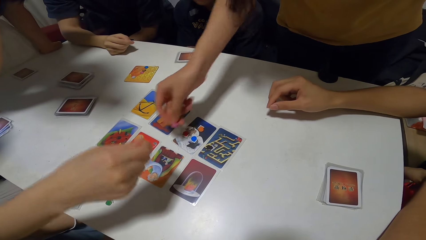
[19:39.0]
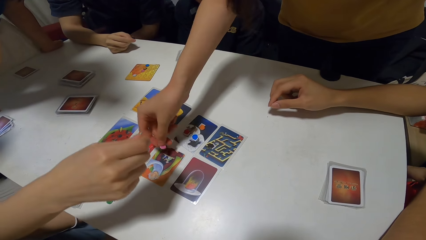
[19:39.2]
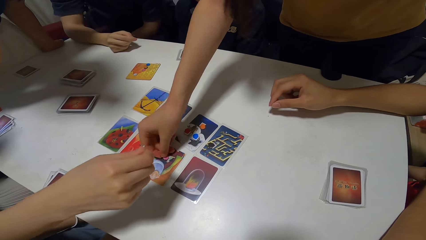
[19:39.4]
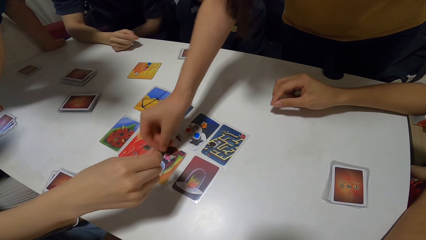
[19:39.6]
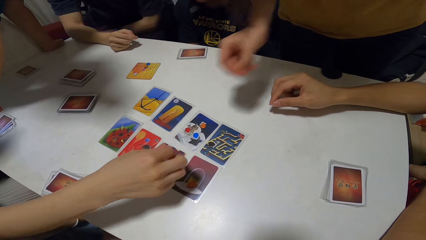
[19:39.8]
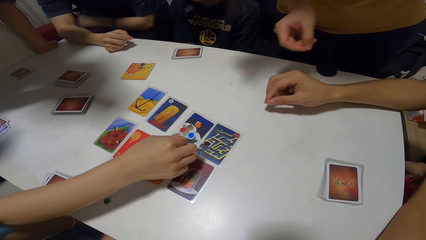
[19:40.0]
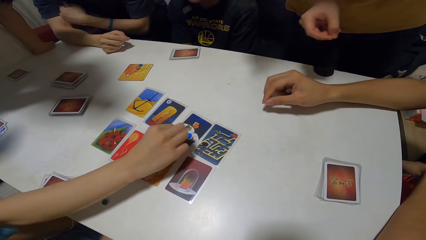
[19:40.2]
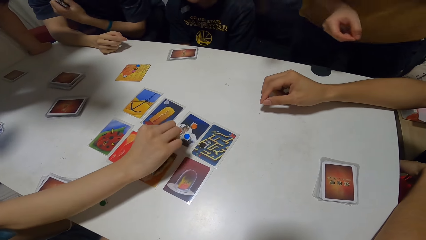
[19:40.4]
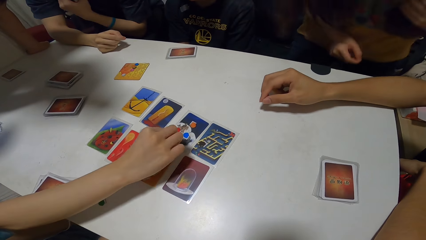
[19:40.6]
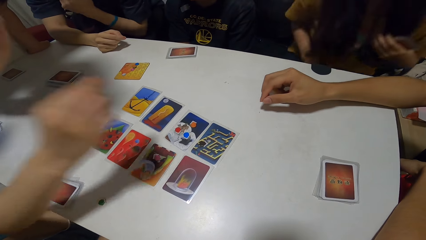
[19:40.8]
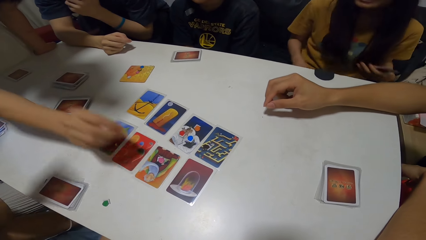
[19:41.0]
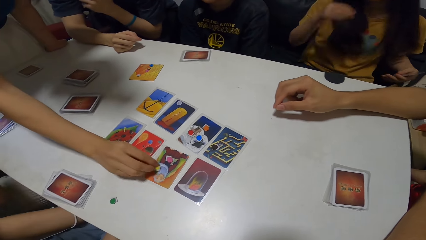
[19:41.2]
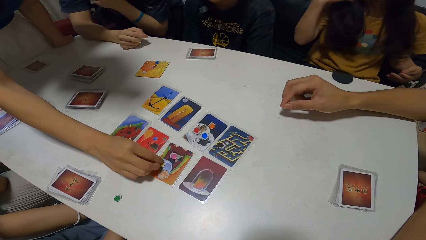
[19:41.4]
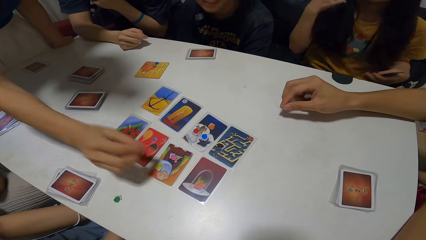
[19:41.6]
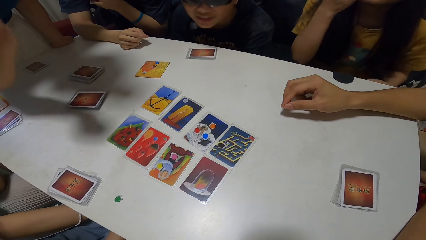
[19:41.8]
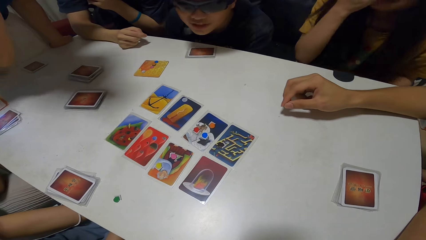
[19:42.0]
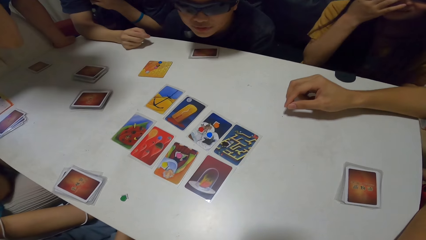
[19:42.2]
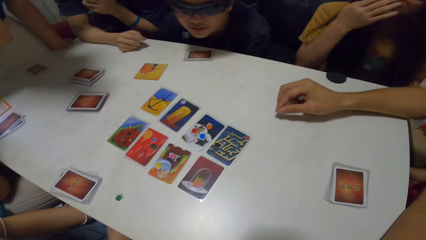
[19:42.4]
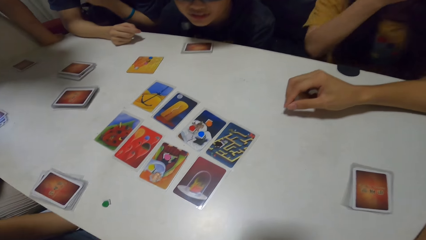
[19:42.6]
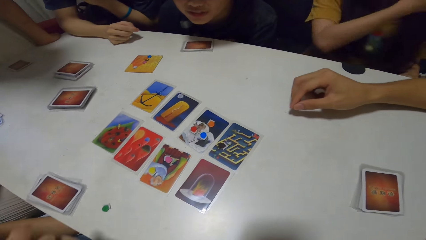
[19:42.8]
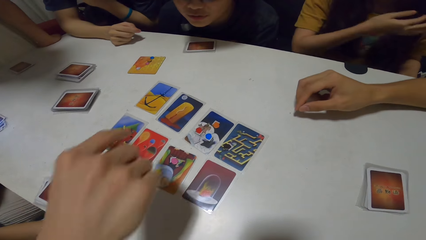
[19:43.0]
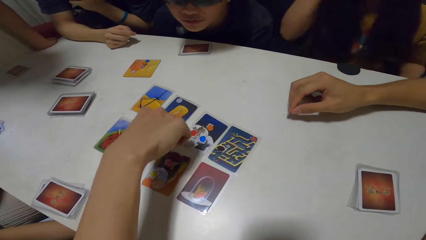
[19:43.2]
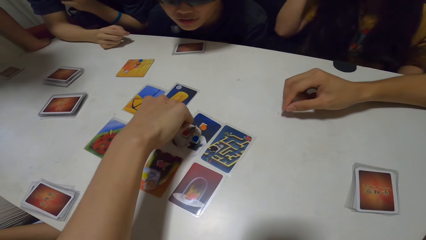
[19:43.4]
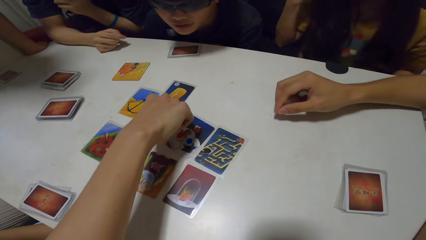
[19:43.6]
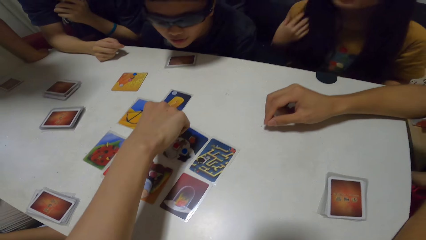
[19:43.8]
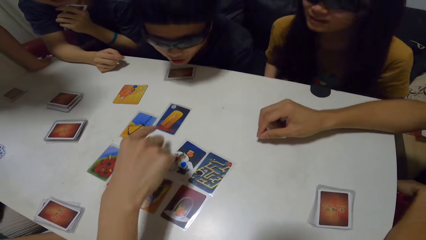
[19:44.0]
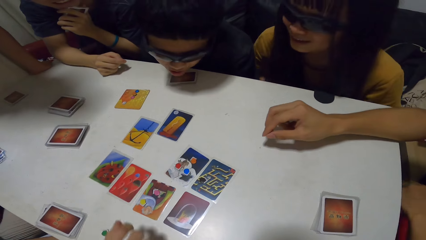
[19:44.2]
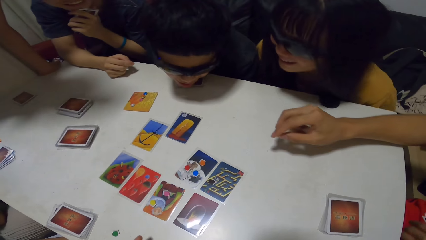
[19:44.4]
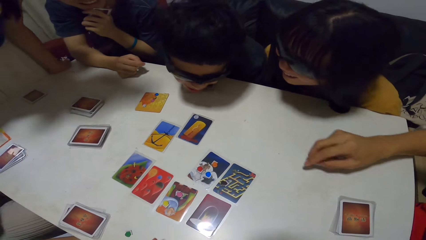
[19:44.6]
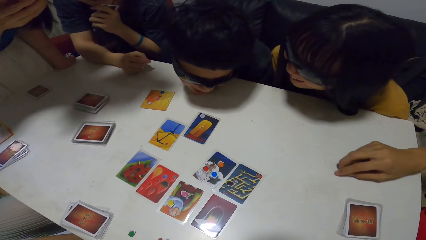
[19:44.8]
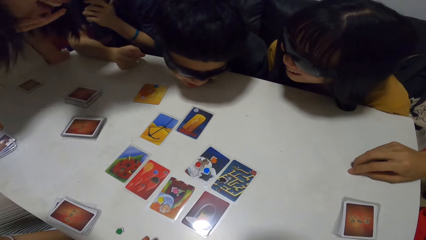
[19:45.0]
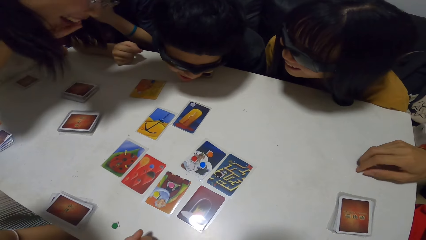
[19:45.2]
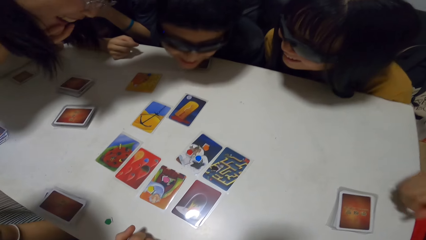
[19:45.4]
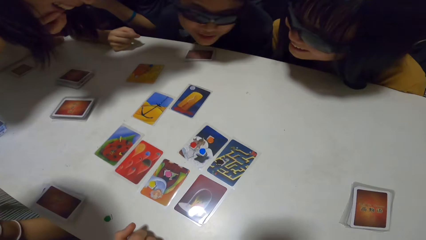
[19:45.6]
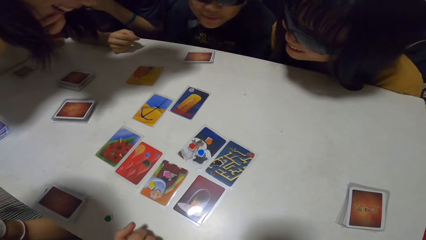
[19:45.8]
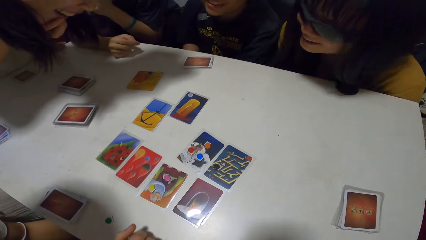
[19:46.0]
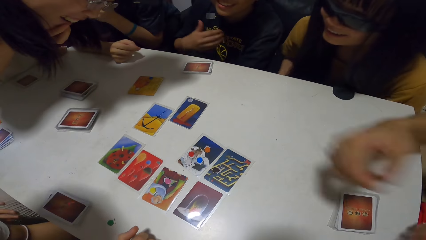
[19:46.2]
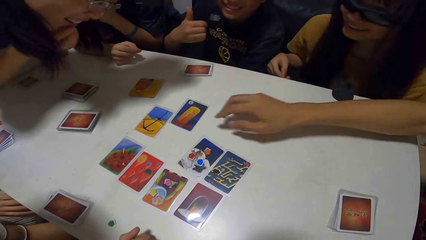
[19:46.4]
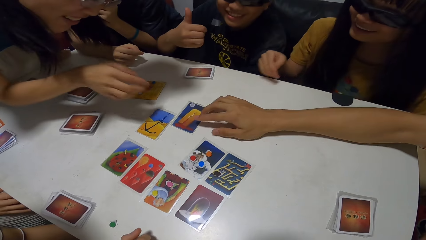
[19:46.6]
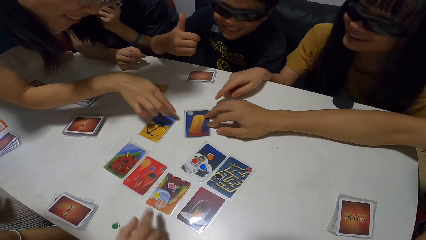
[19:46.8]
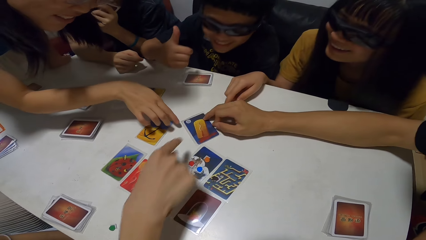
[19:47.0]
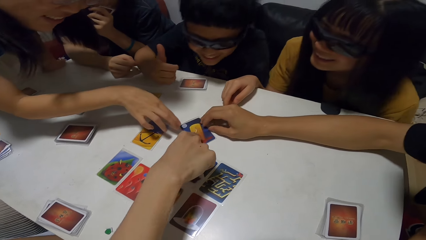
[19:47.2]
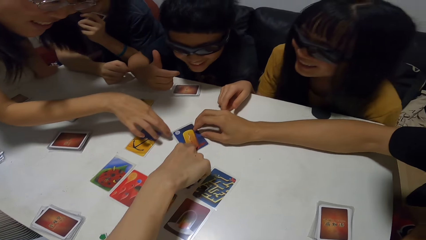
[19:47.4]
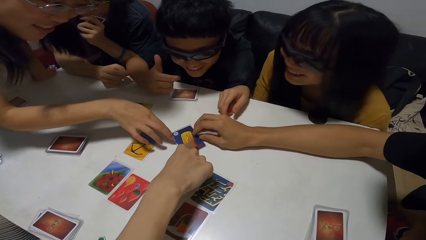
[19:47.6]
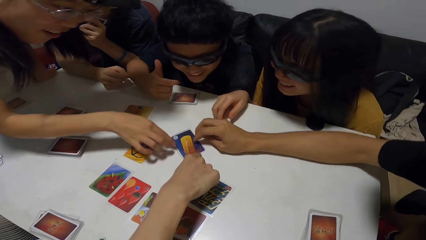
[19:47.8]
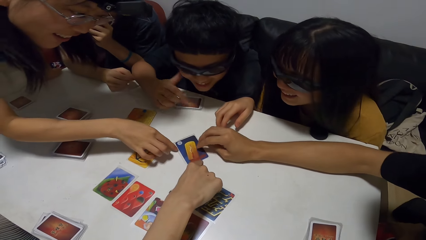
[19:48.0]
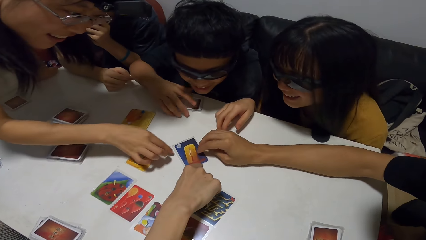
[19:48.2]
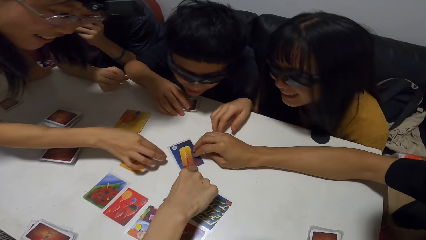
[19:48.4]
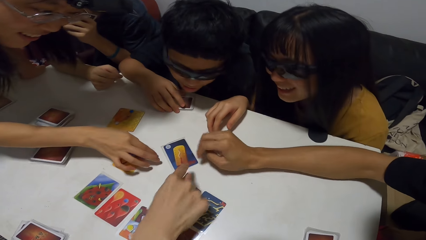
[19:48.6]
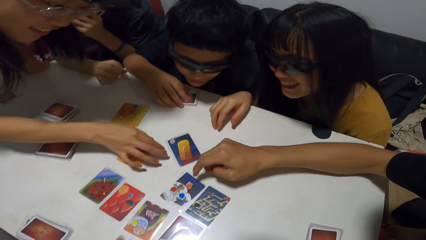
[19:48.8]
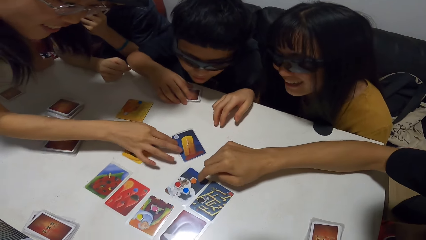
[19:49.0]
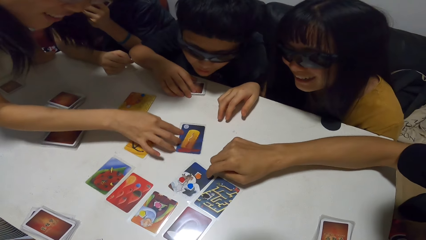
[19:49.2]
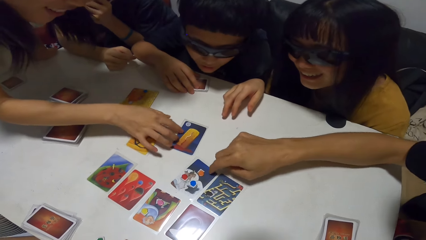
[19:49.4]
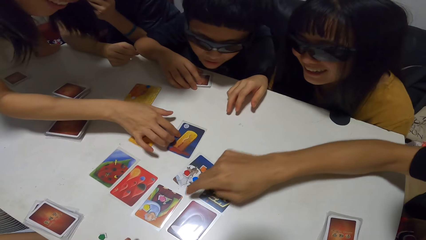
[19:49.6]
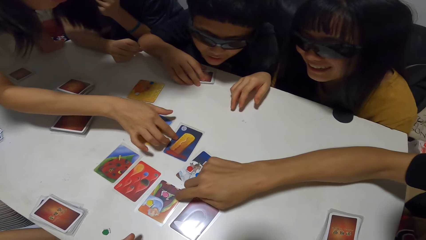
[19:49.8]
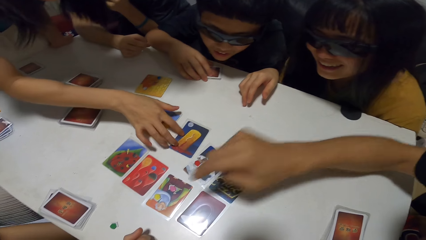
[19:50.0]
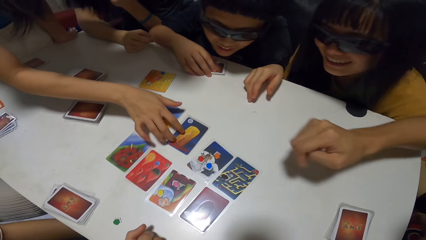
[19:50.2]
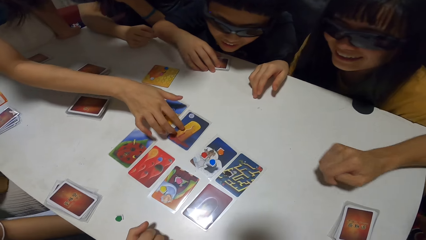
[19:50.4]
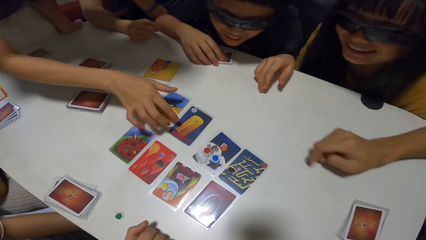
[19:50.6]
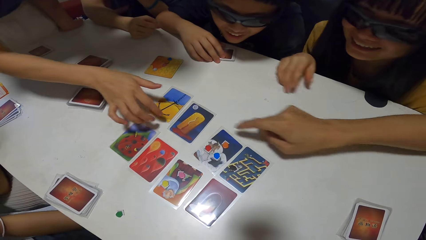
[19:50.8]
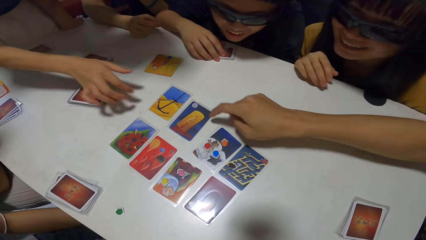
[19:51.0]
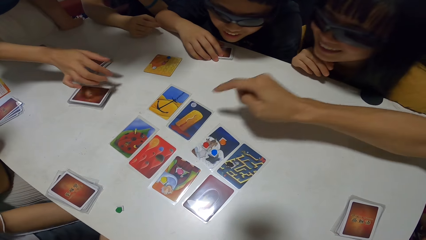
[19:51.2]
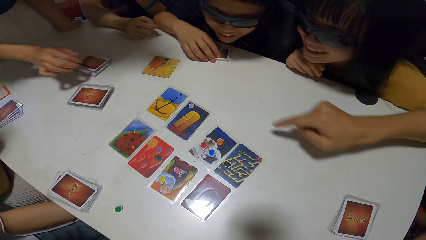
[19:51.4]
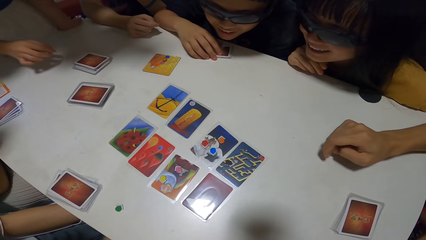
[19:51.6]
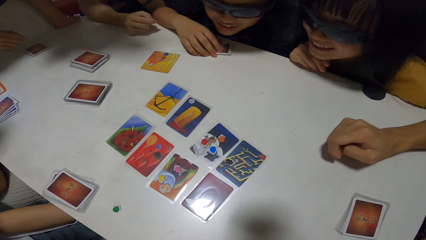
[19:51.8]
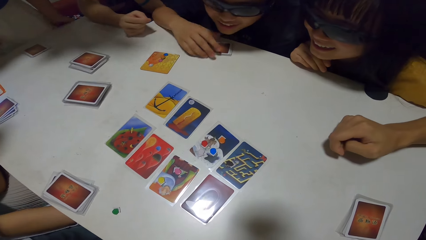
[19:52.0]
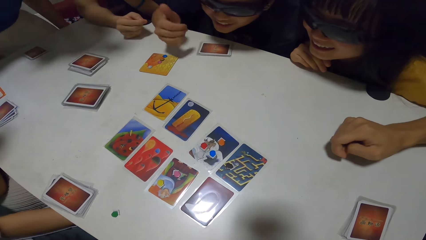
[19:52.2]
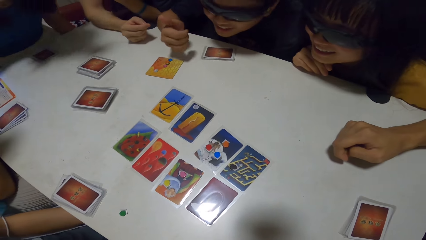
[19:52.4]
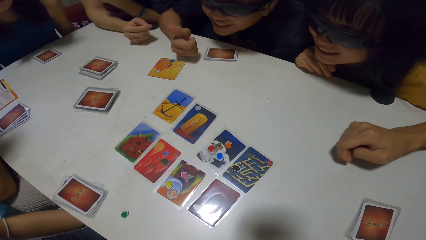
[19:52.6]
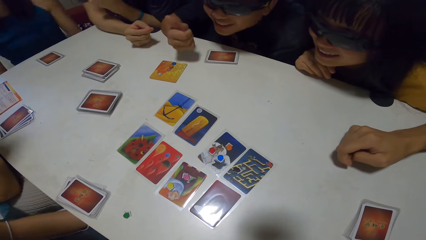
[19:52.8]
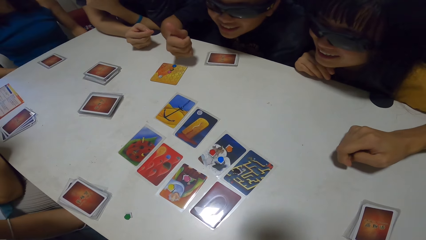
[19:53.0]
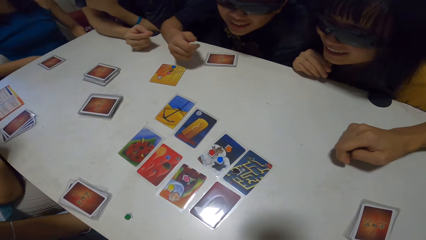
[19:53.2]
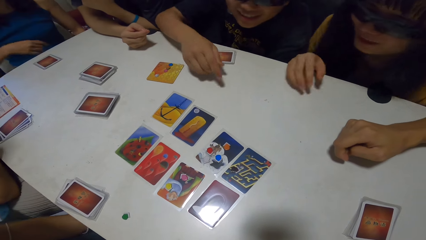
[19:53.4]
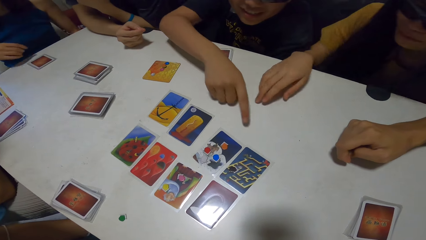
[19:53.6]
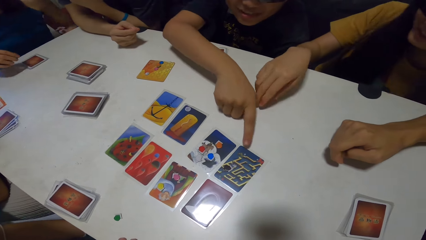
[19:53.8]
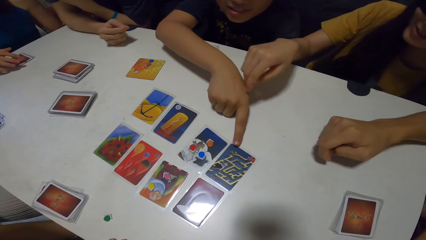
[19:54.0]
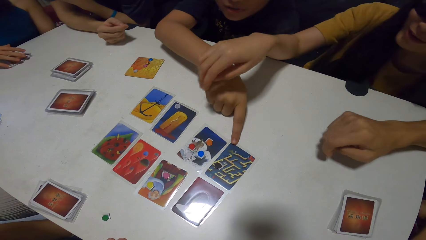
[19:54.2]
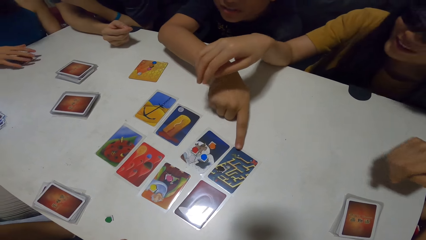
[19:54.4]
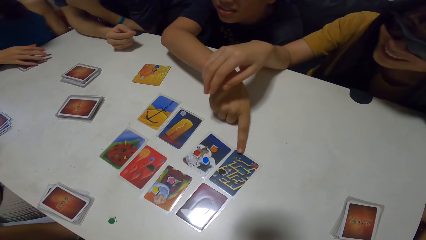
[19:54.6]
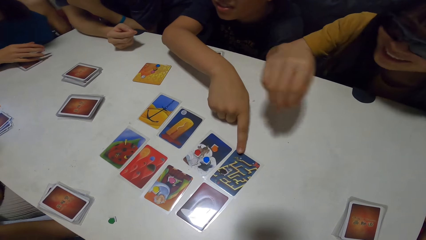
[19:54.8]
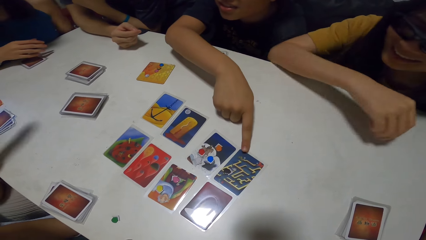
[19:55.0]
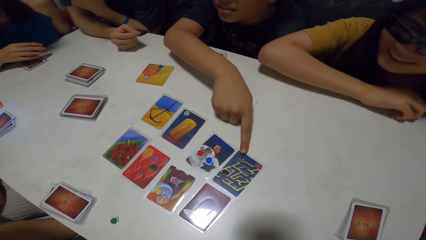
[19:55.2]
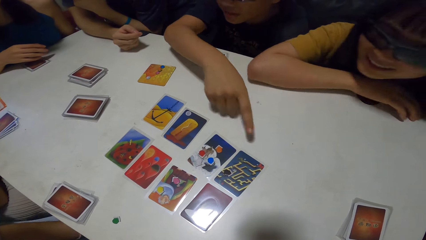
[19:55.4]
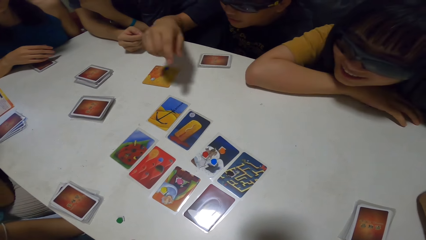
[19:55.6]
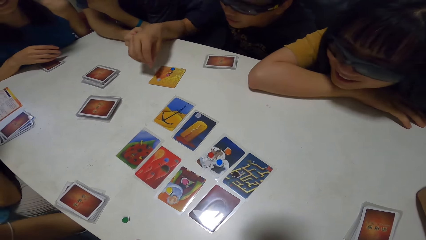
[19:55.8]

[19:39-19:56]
A woman drops the purple jigsaw on another card on the table with her right hand. A man drops the white jigsaw on the first playing card with his right hand. Another woman drops the yellow jigsaw on the second playing card with her right hand. Another man pushes out a third playing card from the playing cards on the table with his right hand. The people adjust the third playing card on the table with their right hands. A person touches a card on the table. The other man touches a card on the table. Another man taps on the first playing card on the table with his right hand. The other woman touches a card on the table. The other woman readjusts the third playing card on the table with her right hand. The third man taps on the fourth playing card on the table with his right hand. Another man taps on the fourth playing card on the table with his right hand and points at a card on the table.
